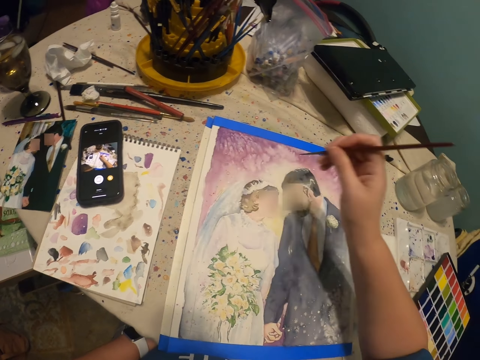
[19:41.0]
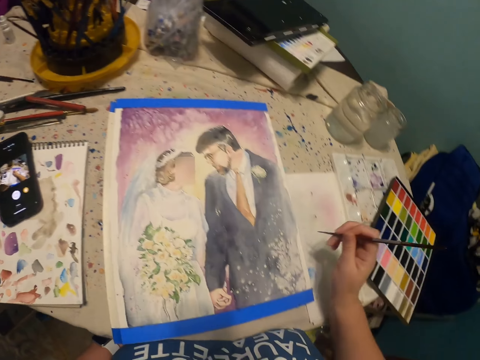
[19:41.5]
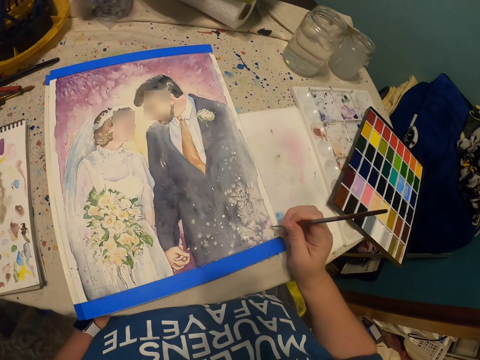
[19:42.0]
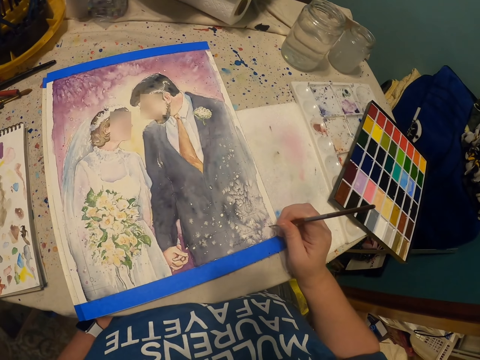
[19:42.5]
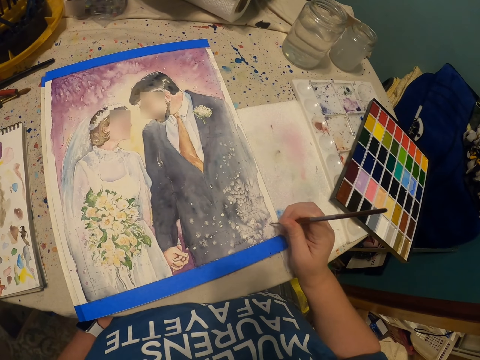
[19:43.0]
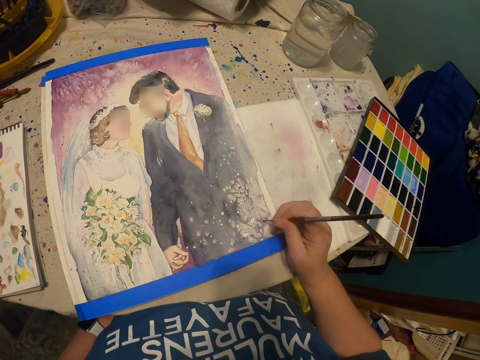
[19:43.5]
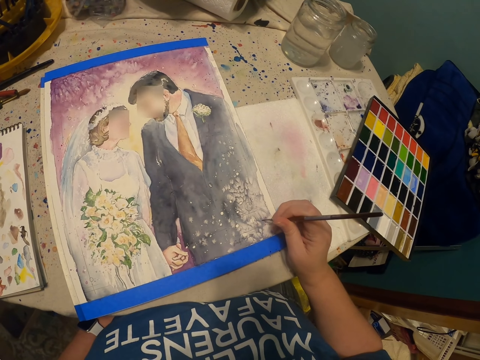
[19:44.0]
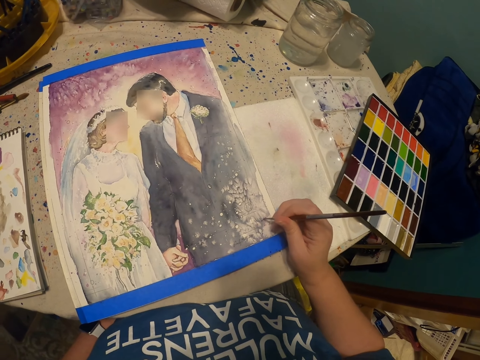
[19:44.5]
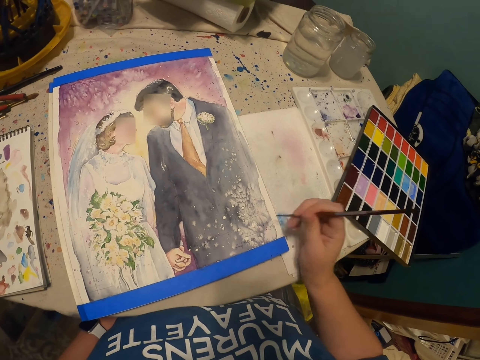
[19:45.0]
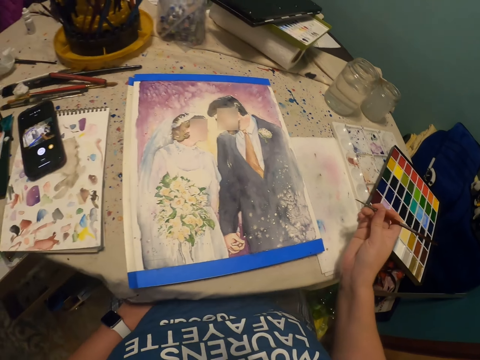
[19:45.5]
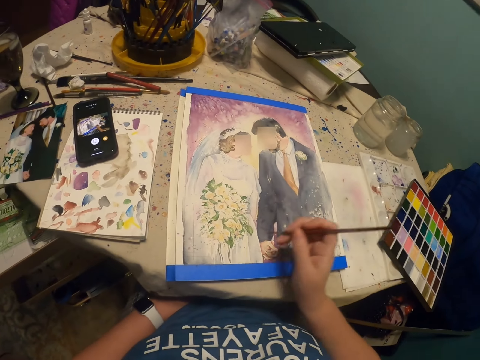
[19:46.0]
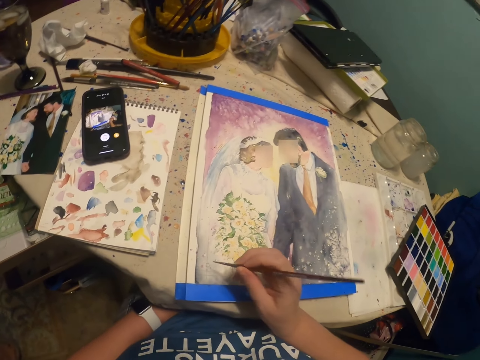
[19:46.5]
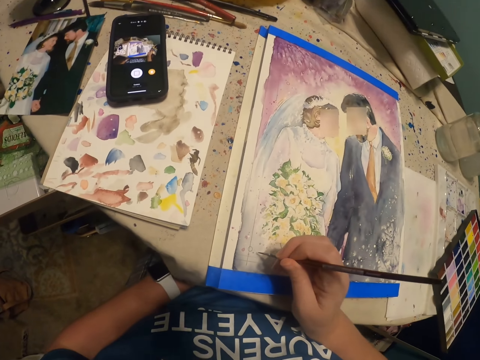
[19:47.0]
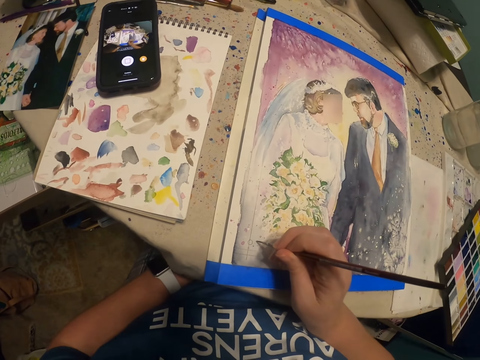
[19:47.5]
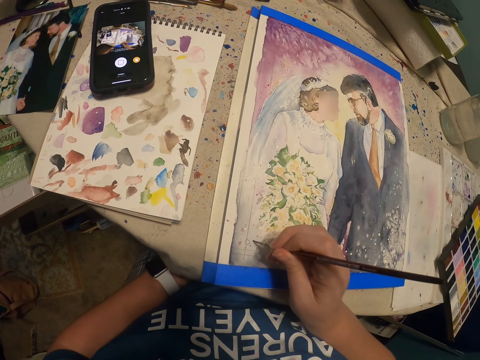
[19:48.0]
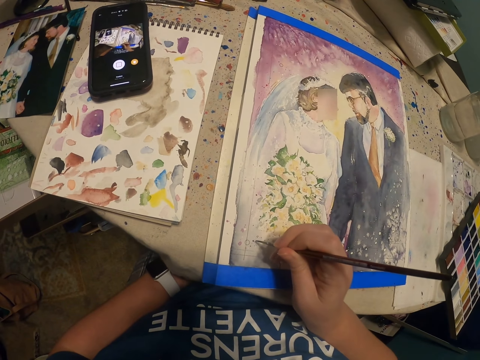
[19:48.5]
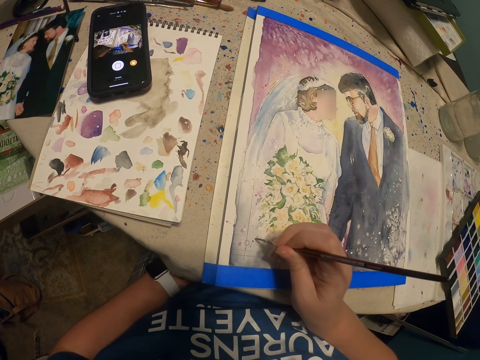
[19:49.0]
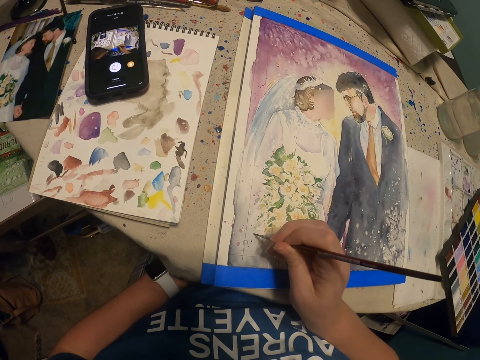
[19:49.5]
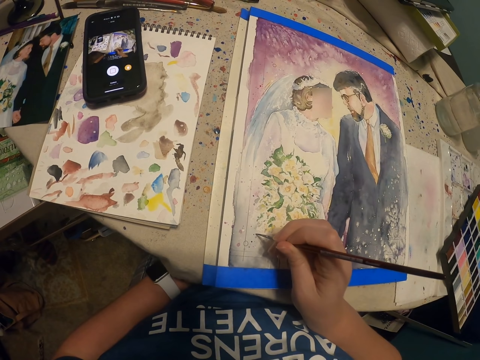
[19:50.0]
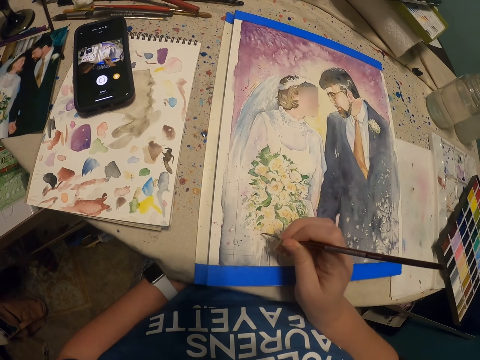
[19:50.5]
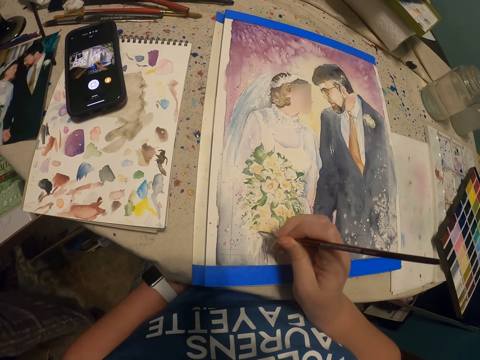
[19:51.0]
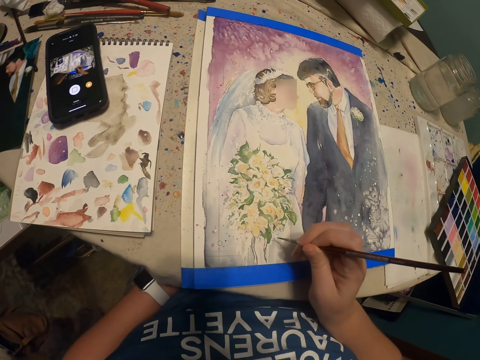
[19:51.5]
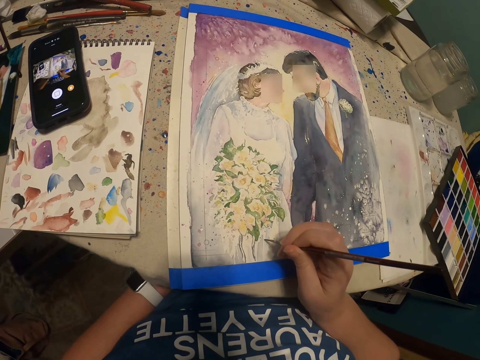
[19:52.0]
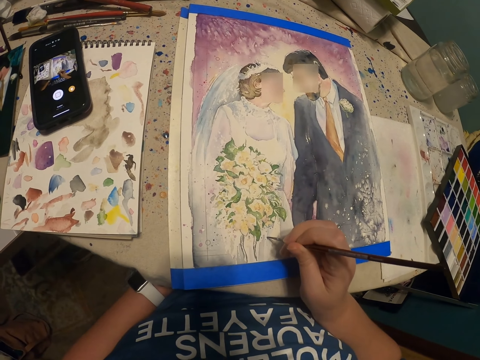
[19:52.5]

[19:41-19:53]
The camera wearer stands on the floor. They draw a picture on the manila paper with a drawing pencil.

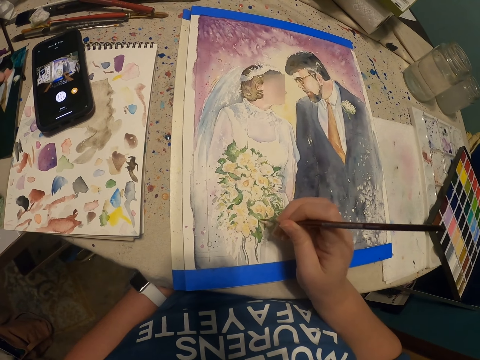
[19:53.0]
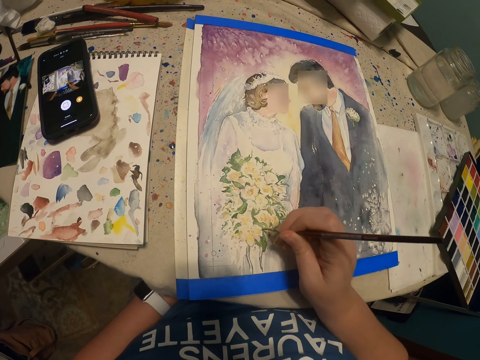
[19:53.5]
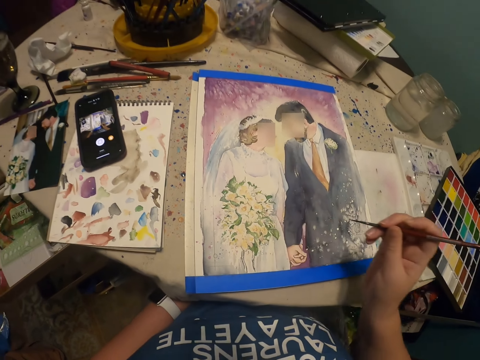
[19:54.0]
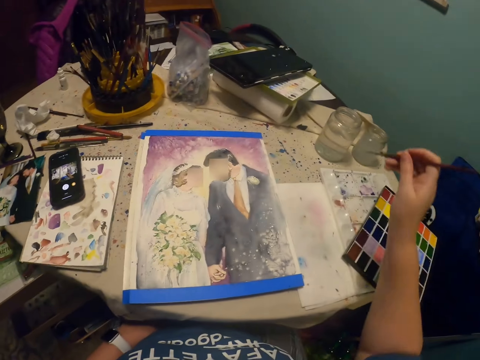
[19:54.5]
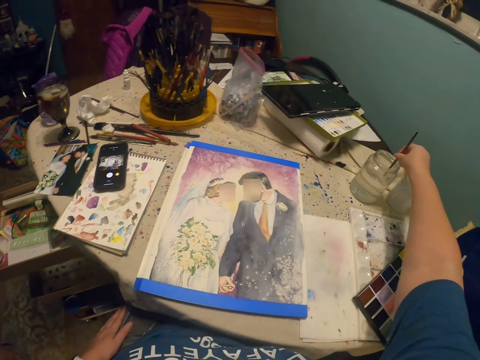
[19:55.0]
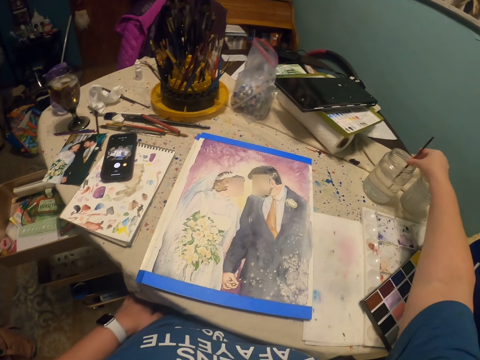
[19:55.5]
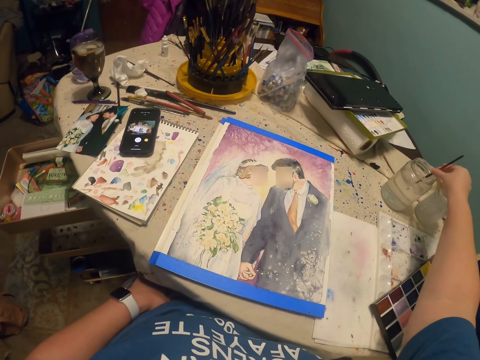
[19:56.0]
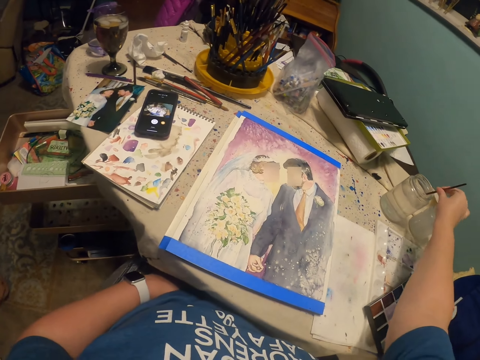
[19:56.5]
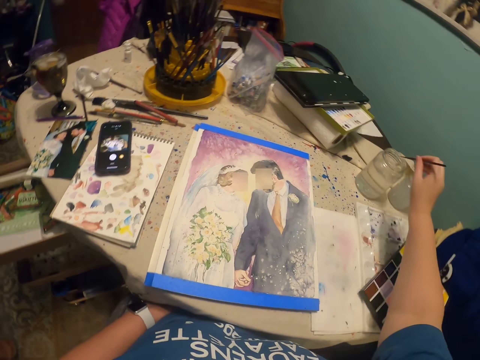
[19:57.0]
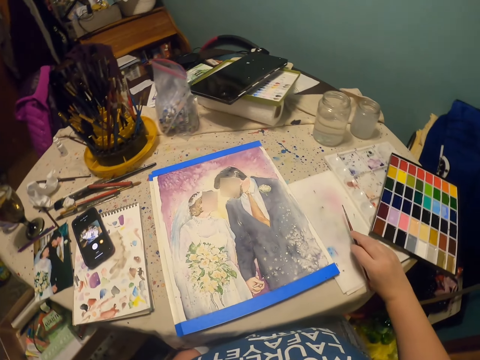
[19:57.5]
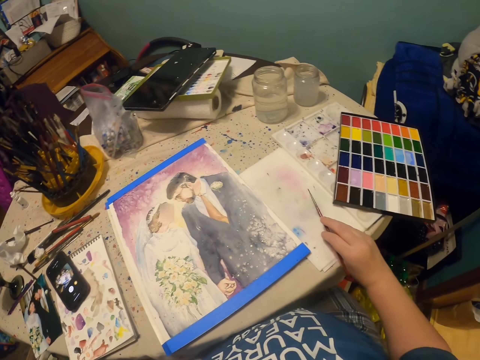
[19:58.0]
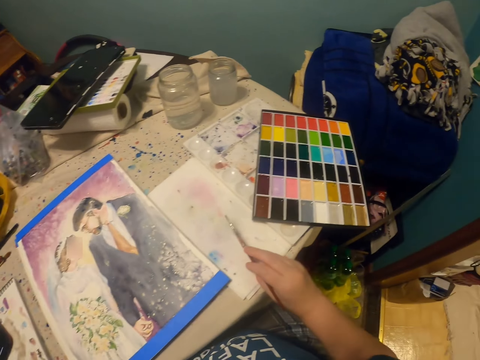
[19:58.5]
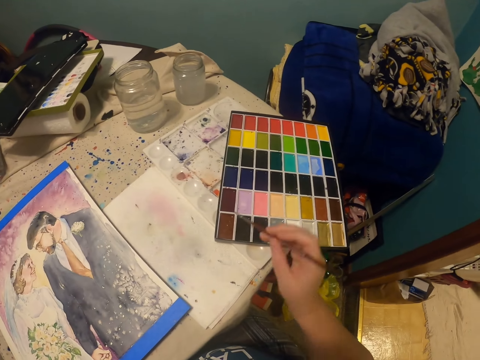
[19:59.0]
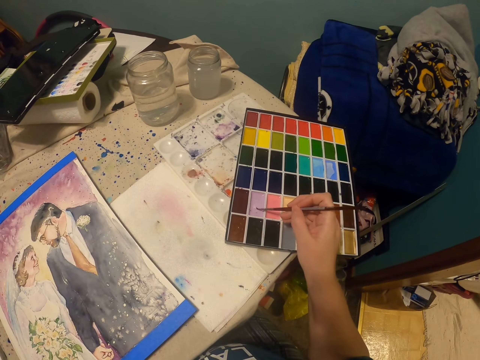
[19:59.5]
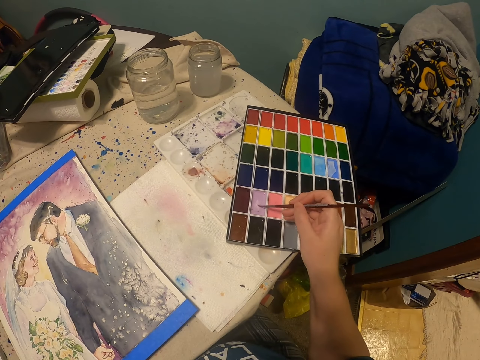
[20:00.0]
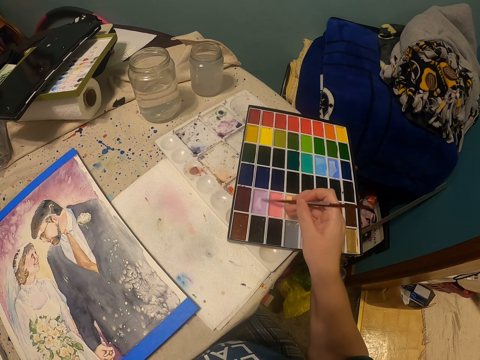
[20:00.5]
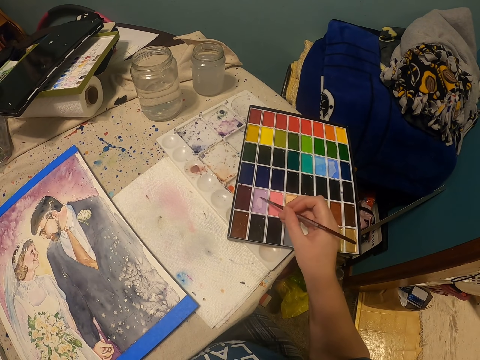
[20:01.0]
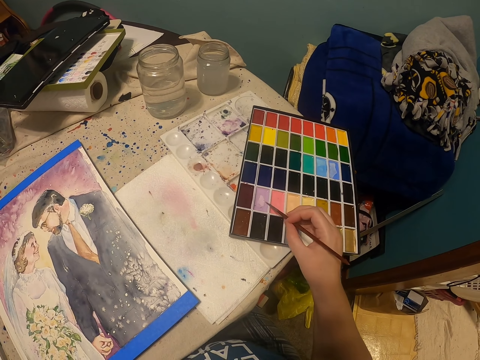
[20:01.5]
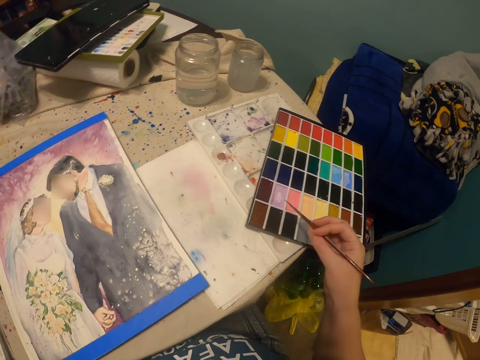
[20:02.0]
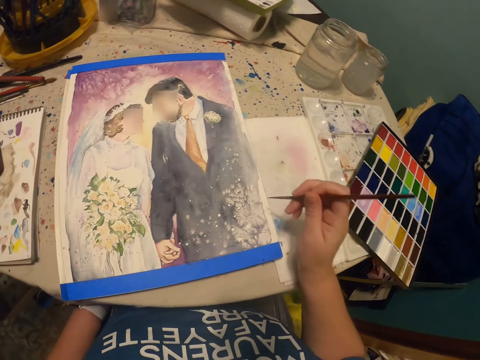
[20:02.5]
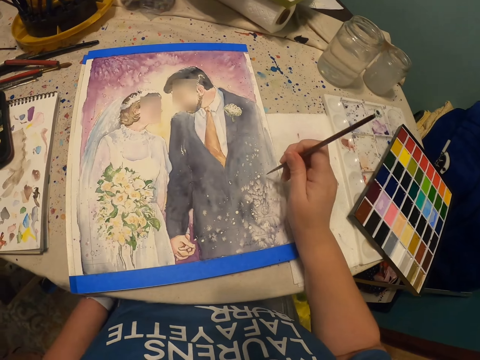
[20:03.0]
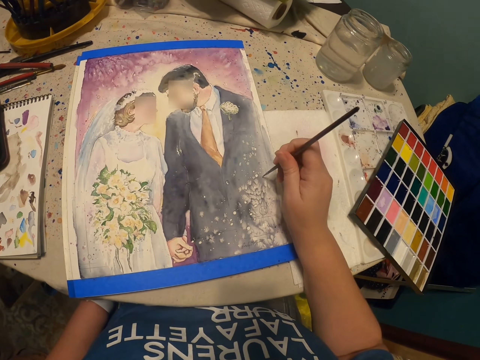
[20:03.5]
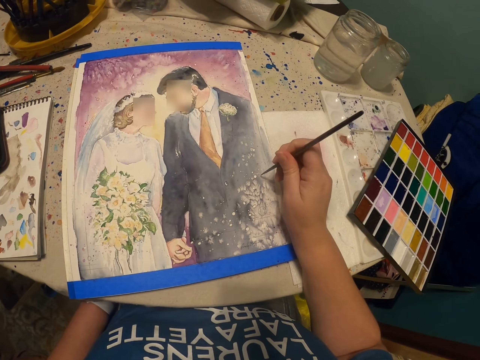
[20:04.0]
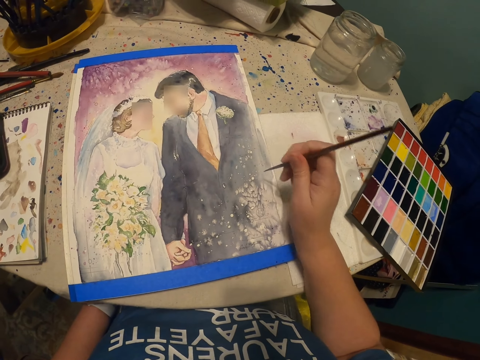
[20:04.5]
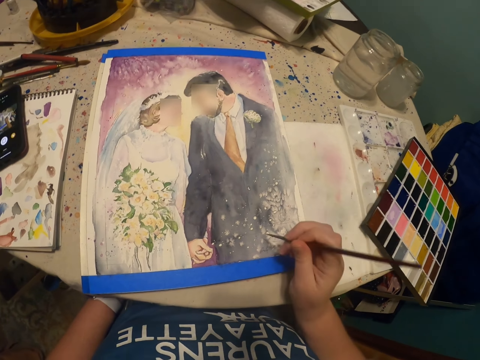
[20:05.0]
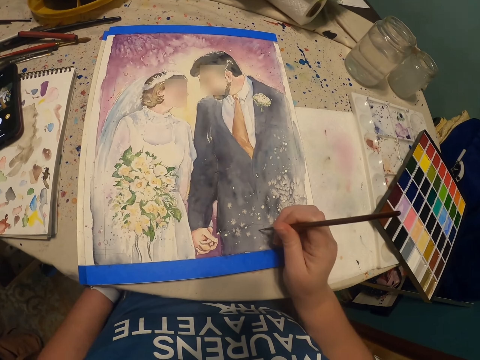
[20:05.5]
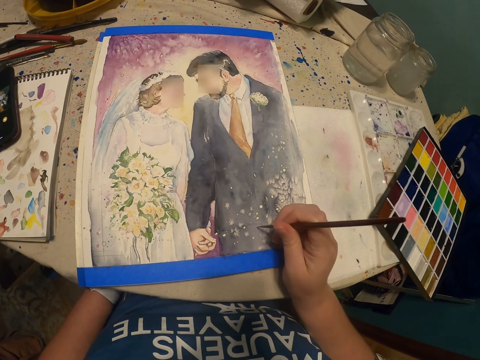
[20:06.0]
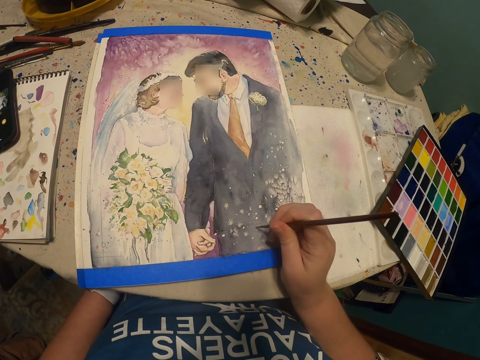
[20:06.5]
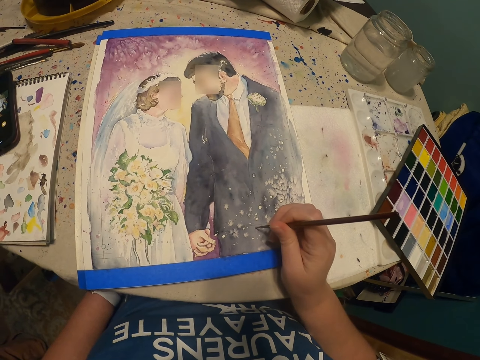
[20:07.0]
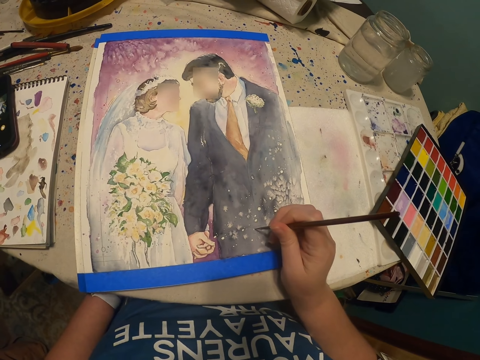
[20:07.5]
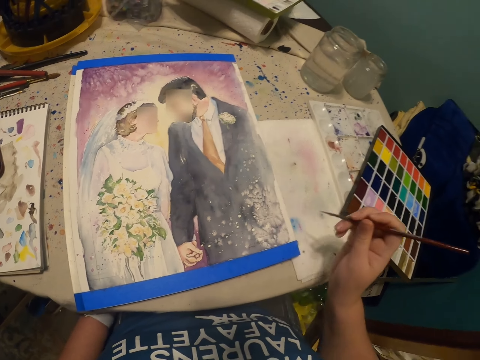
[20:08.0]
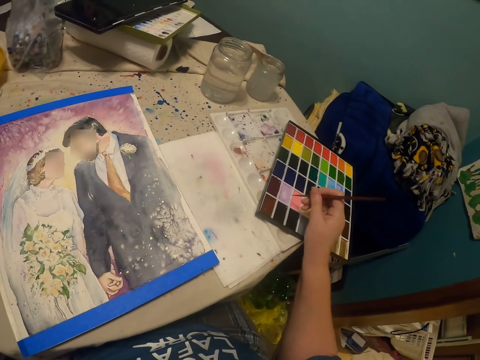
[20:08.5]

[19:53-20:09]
The camera wearer dips the drawing pencil or paintbrush in the water in the can on the table. They wipe the drawing pencil on the piece of cloth on the table. They put the paintbrush on the paint. They draw a picture on the manila paper with the drawing pencil.
